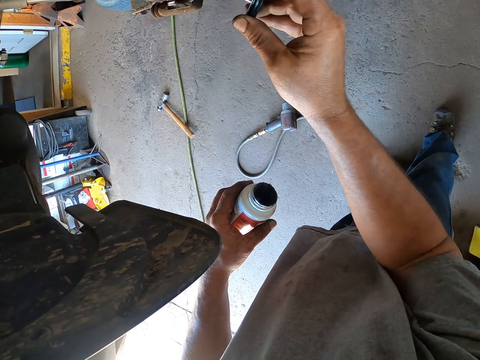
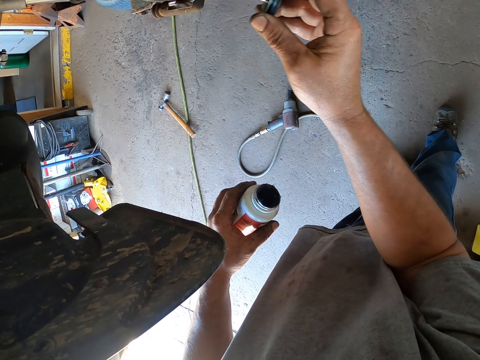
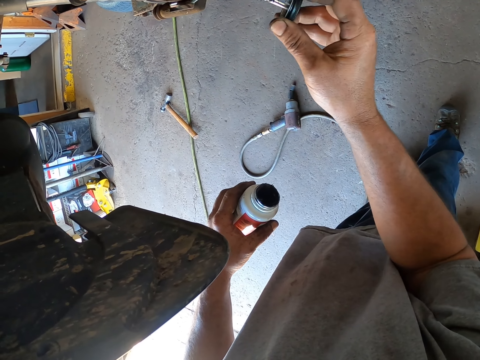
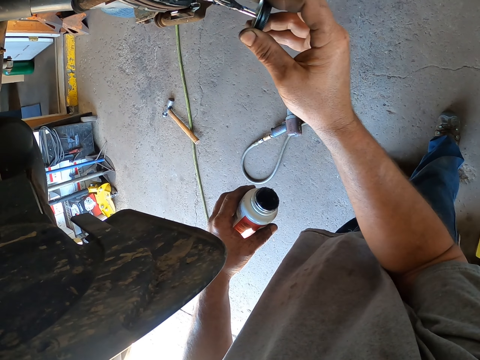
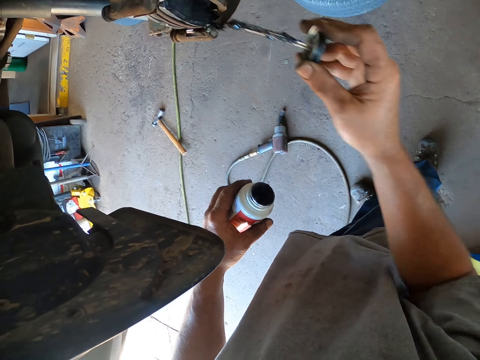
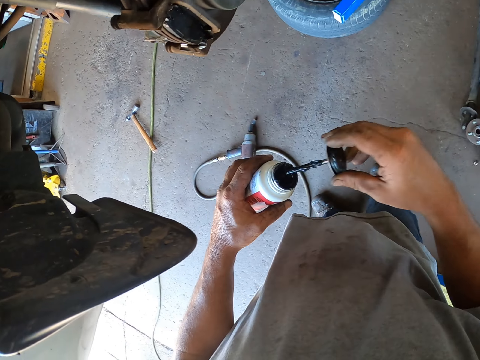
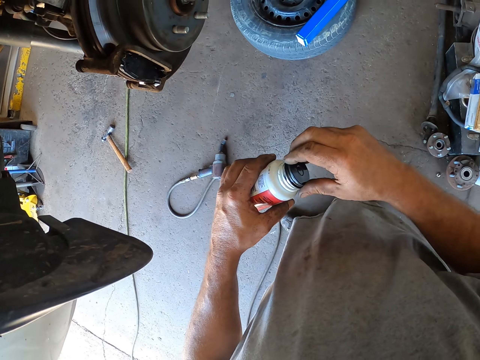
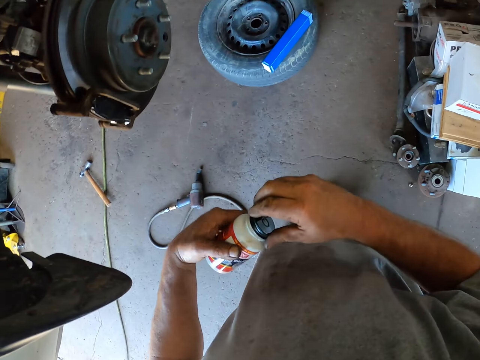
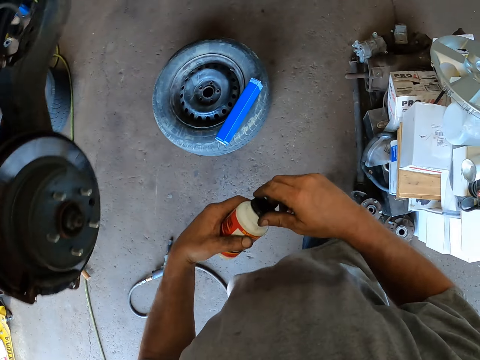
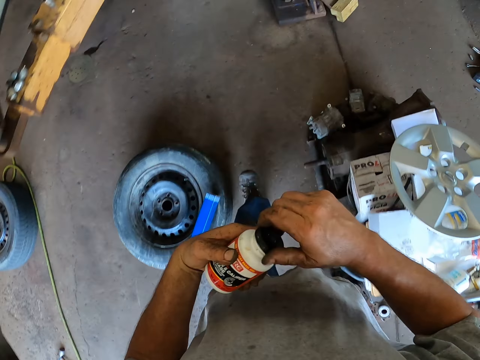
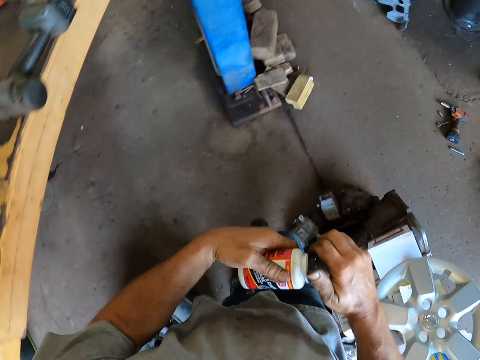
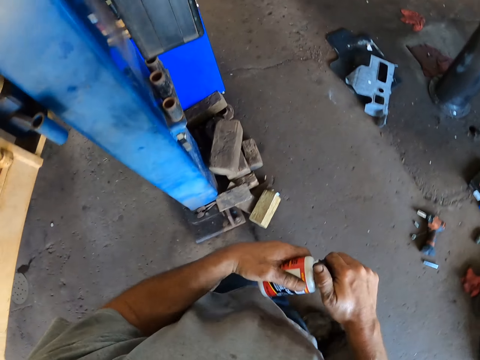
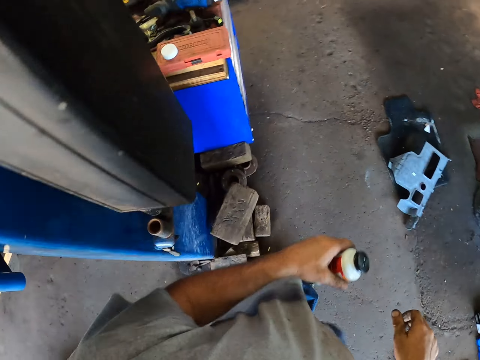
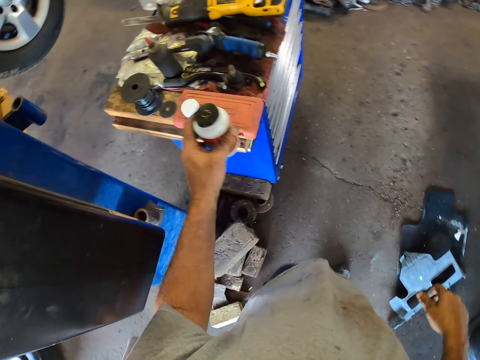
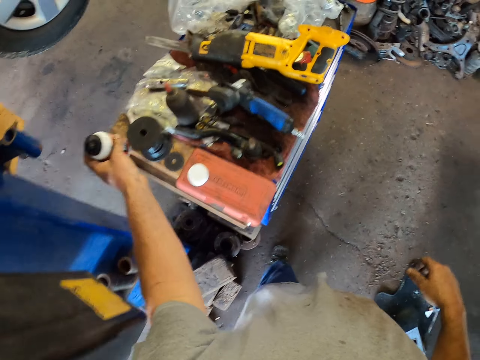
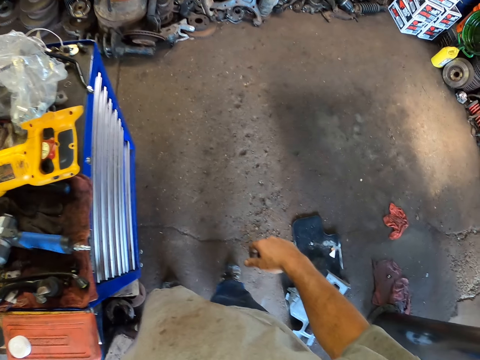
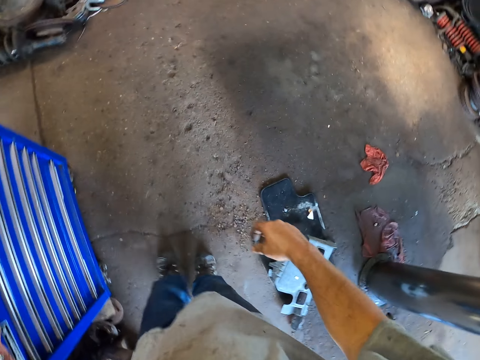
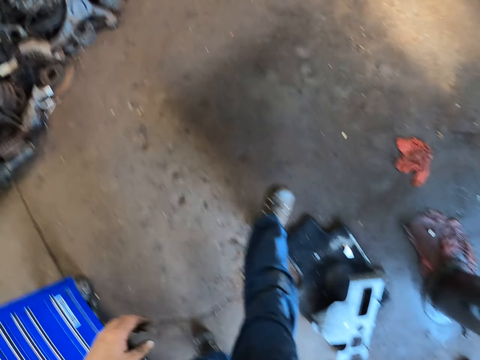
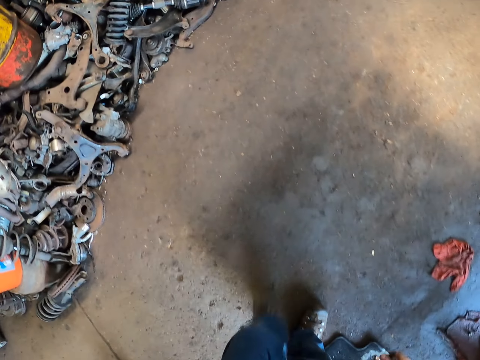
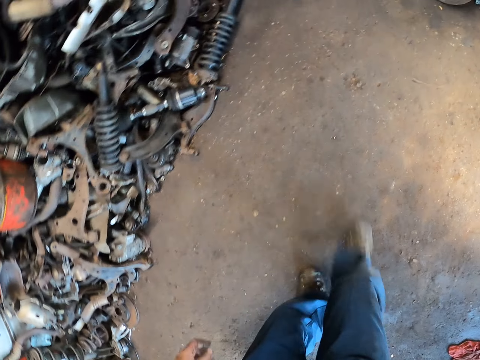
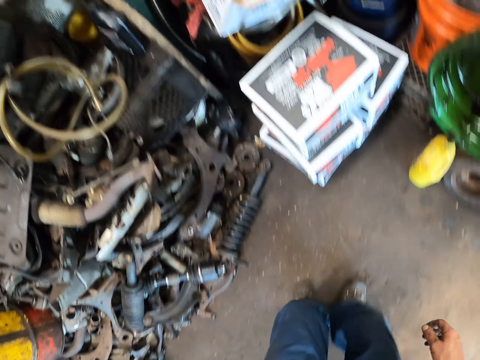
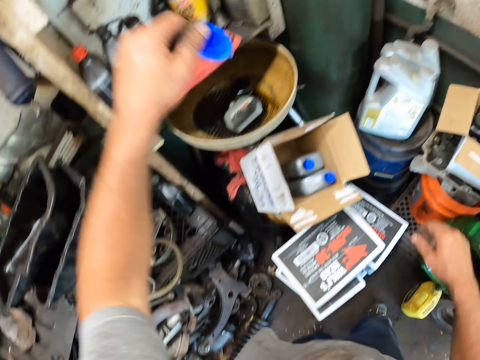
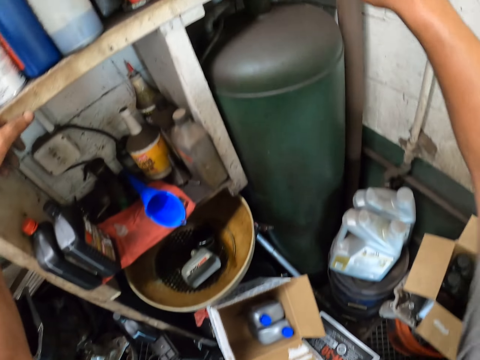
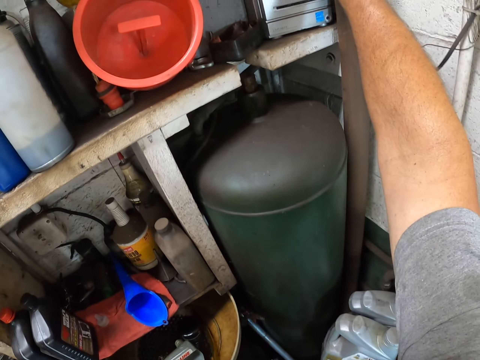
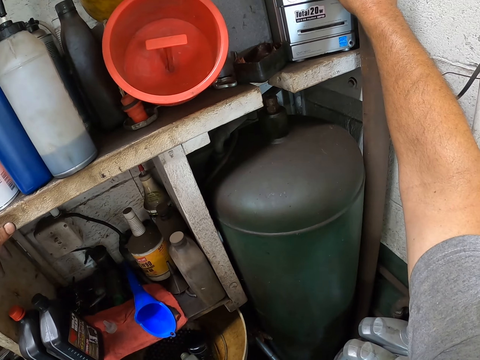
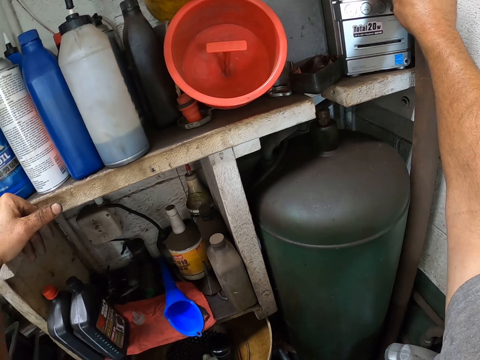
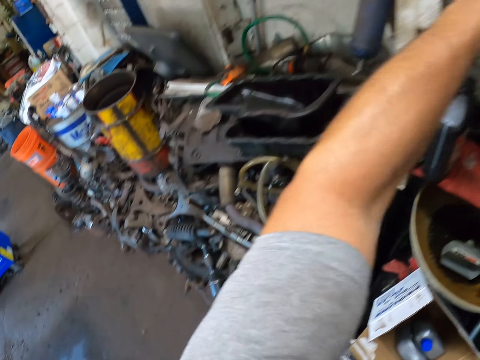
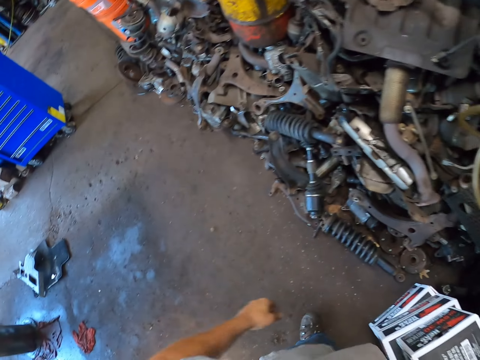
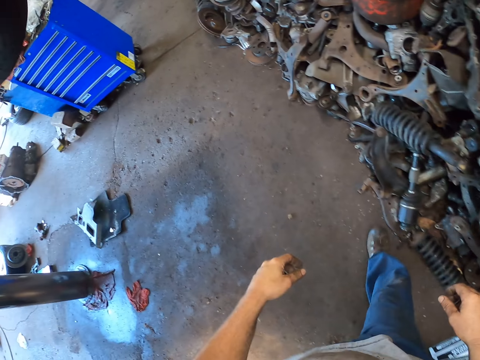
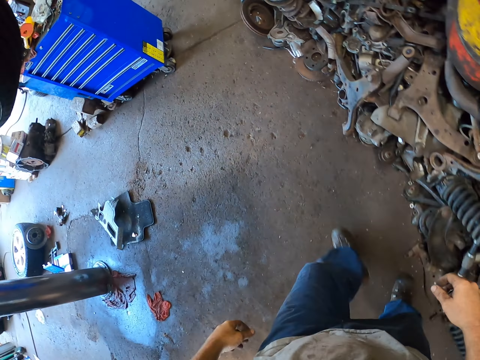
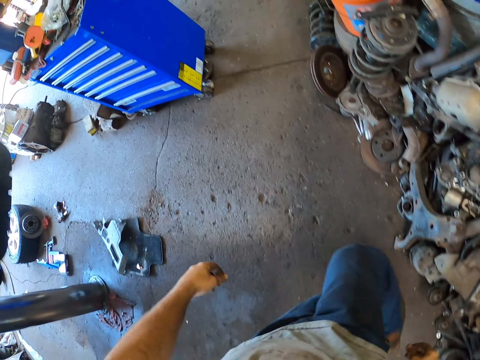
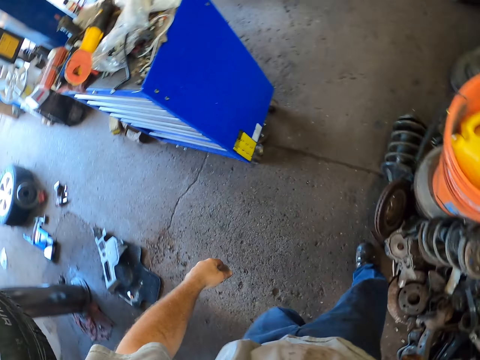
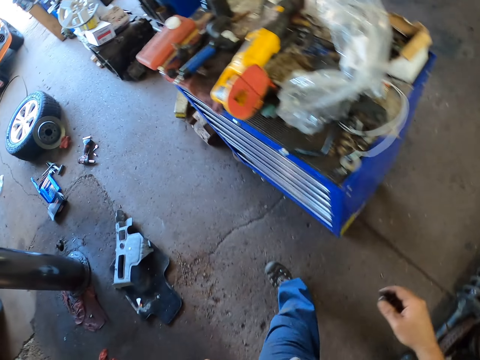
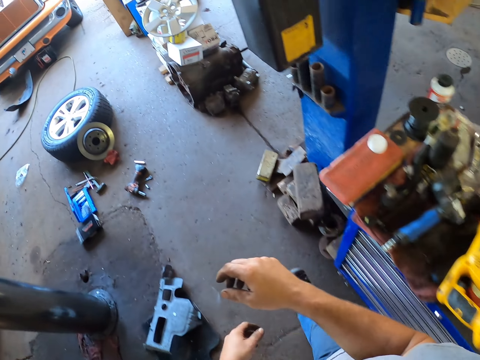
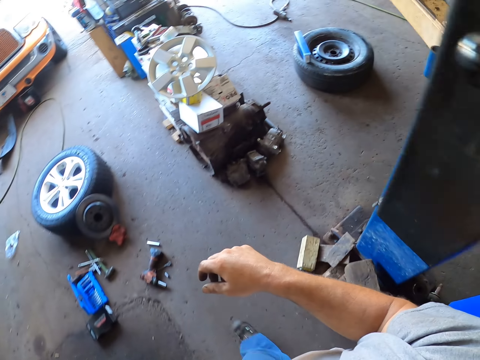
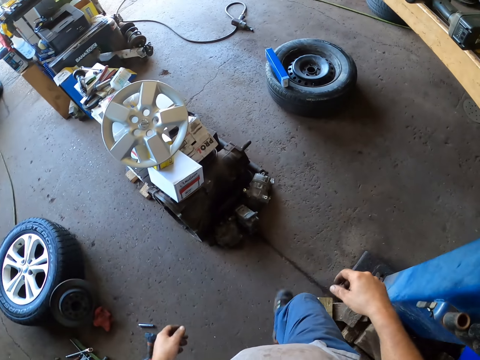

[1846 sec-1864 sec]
The camera wearer paints the axle hub. They close the paint with the brush. They walk in the garage. They place the paint on the counter. They walk around in the garage. They touch something. They walk around in the garage.

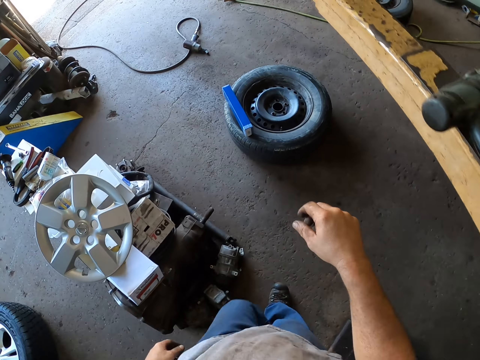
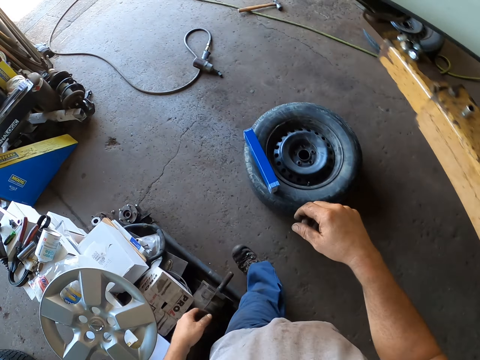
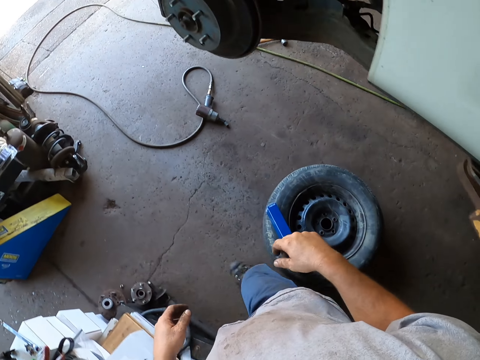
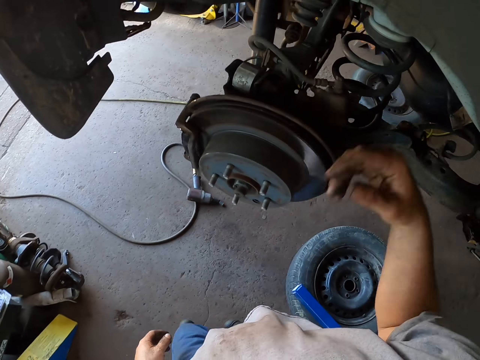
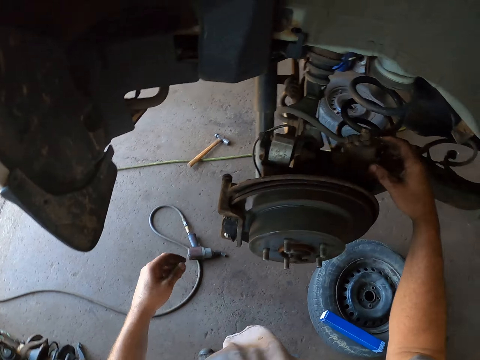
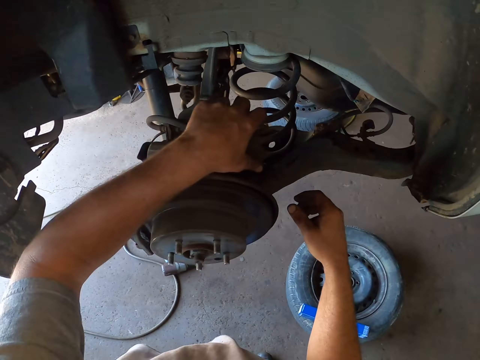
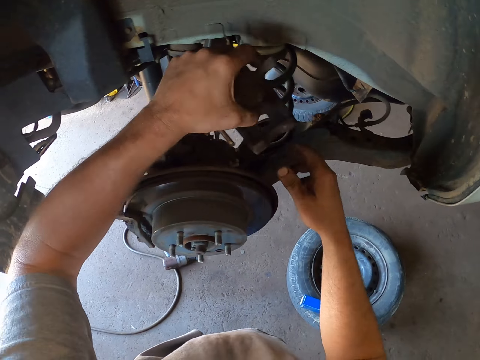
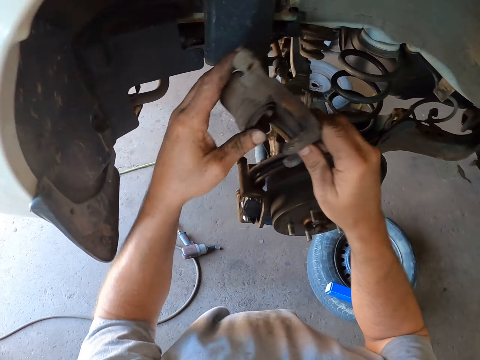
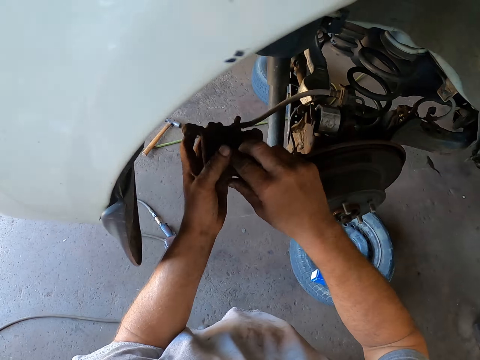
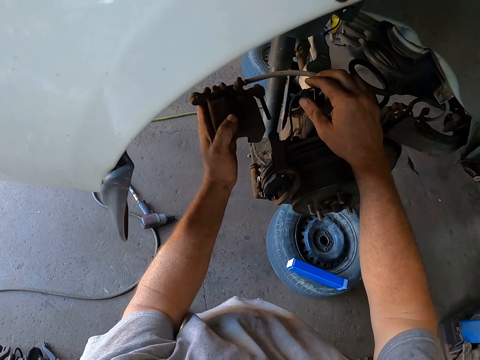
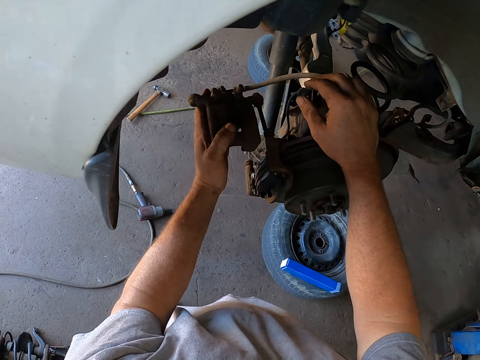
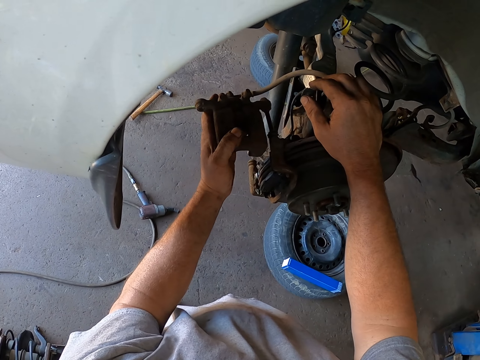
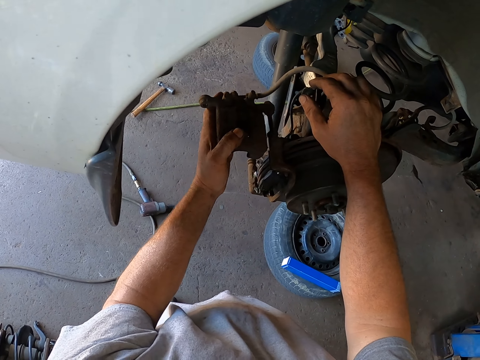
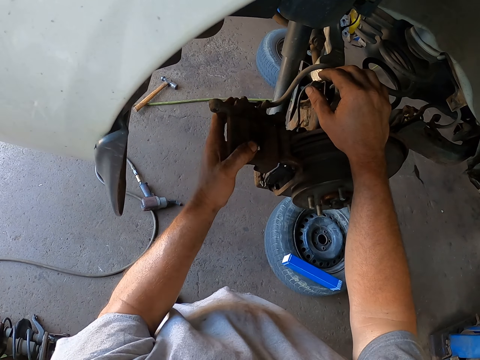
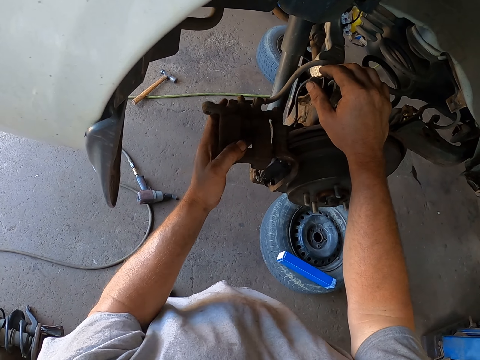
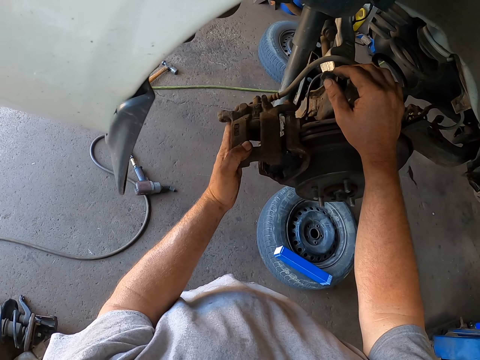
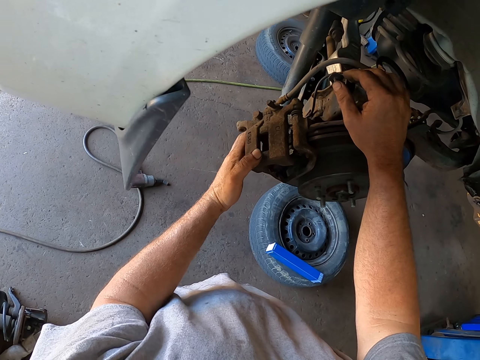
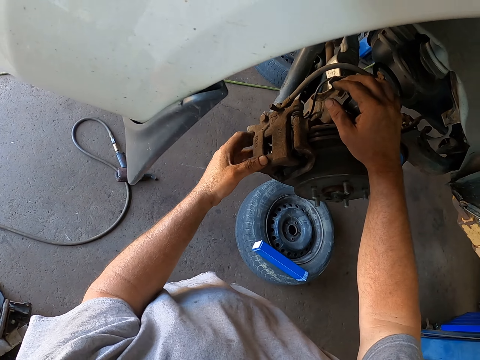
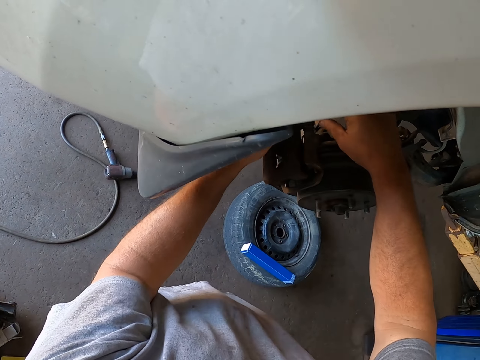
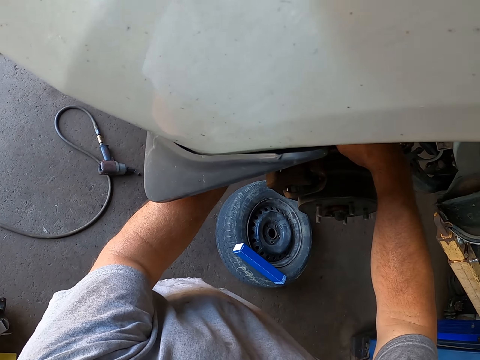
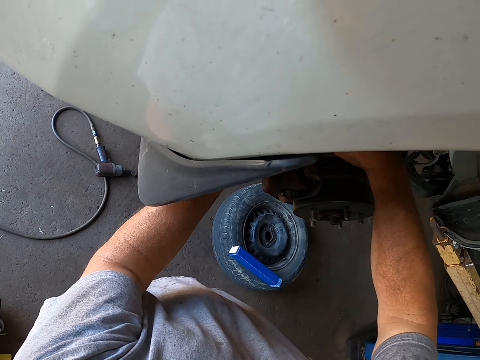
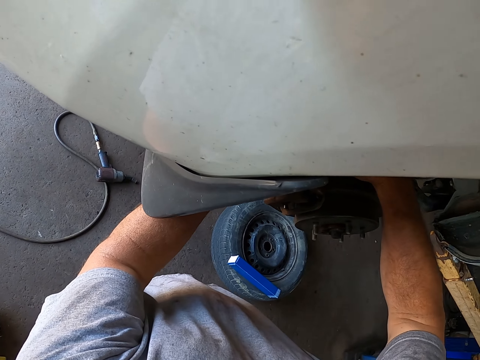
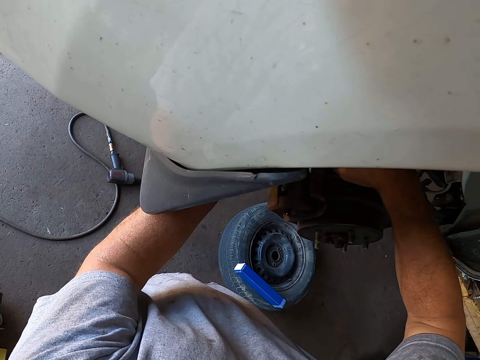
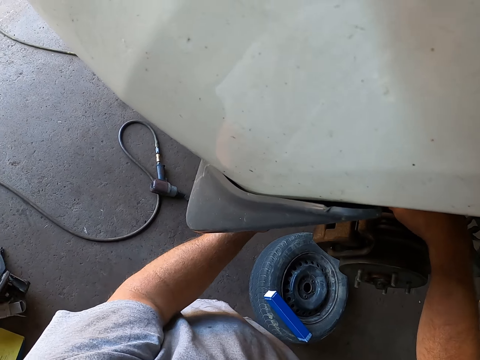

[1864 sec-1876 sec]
The camera wearer fixes the axle hub.
